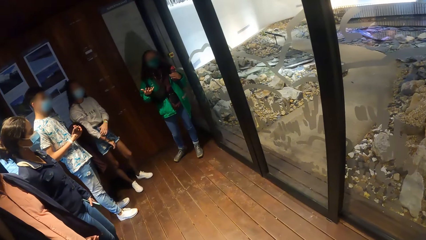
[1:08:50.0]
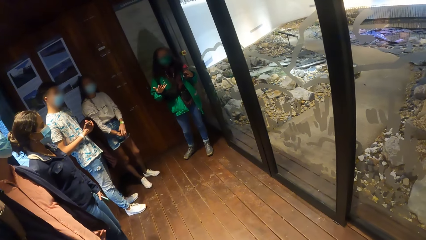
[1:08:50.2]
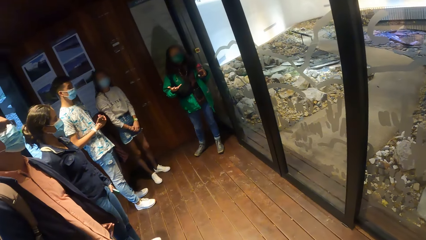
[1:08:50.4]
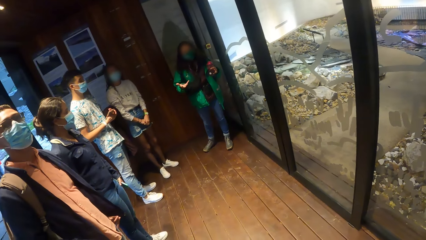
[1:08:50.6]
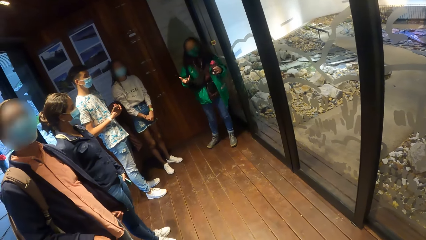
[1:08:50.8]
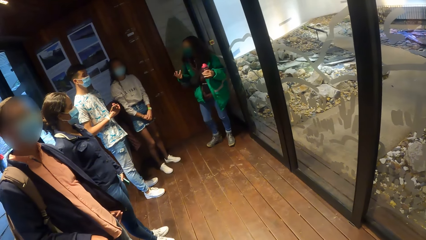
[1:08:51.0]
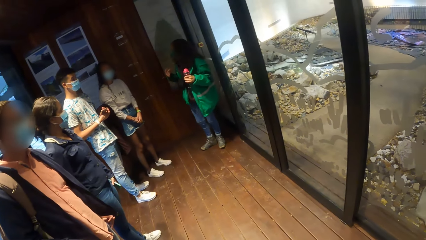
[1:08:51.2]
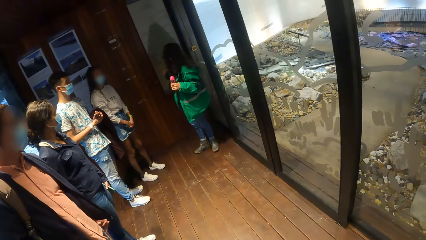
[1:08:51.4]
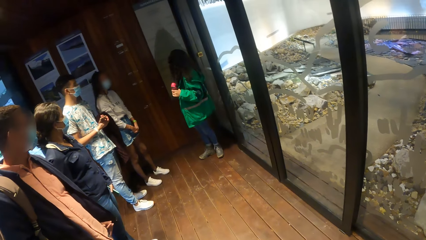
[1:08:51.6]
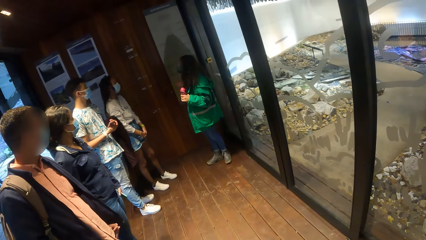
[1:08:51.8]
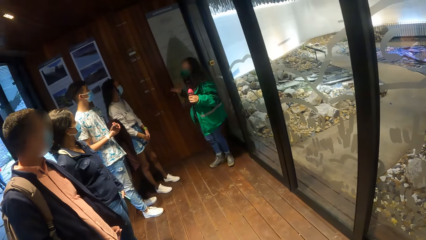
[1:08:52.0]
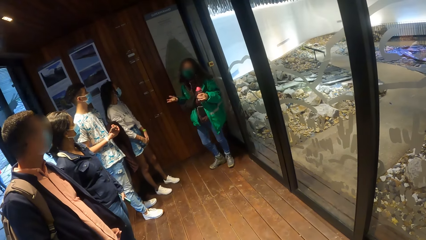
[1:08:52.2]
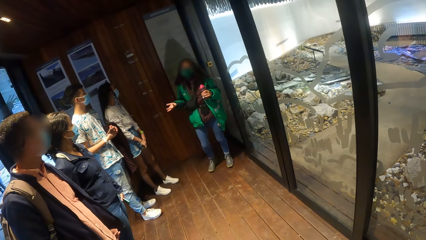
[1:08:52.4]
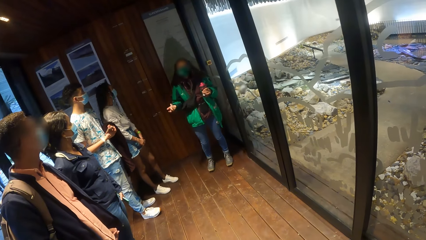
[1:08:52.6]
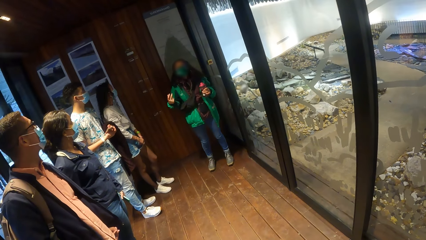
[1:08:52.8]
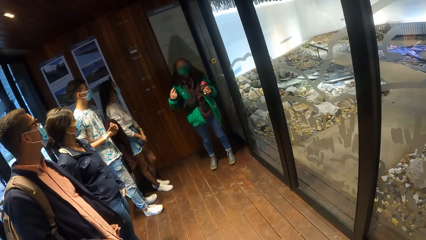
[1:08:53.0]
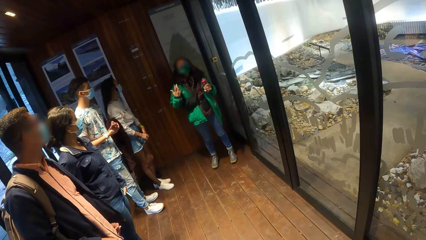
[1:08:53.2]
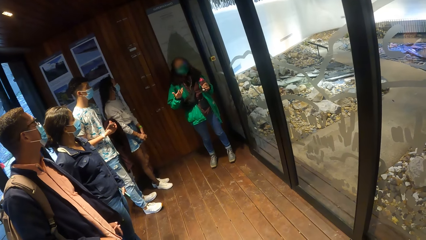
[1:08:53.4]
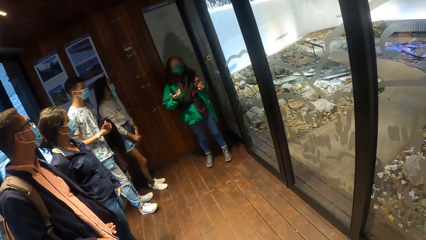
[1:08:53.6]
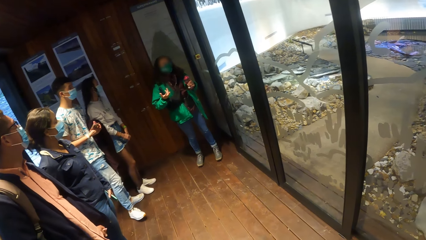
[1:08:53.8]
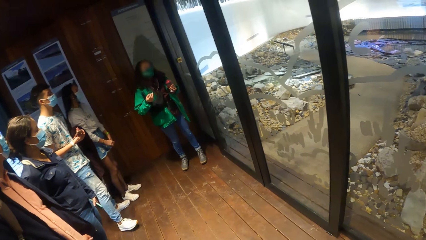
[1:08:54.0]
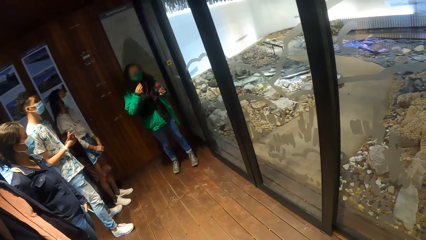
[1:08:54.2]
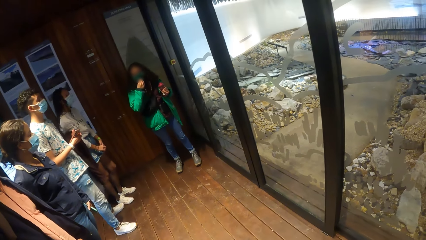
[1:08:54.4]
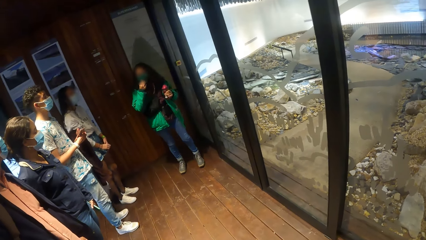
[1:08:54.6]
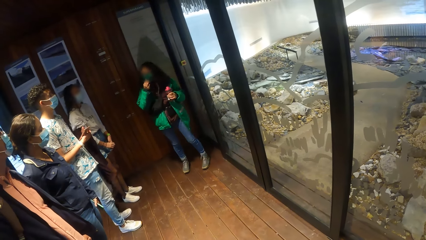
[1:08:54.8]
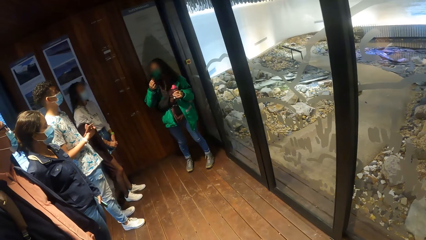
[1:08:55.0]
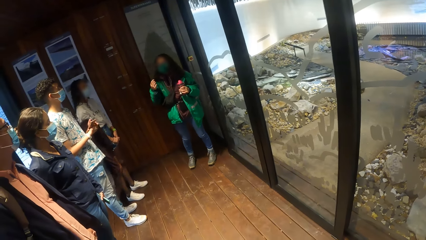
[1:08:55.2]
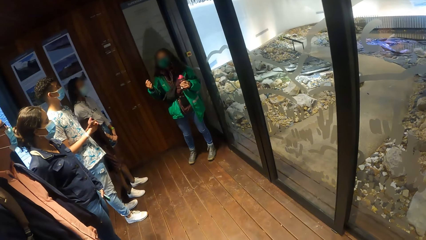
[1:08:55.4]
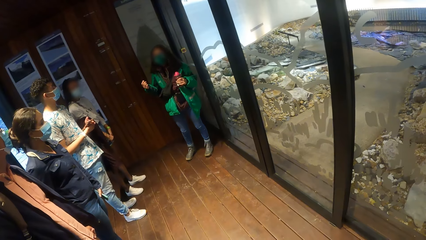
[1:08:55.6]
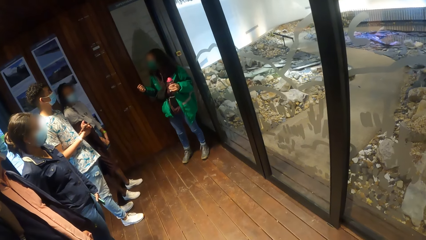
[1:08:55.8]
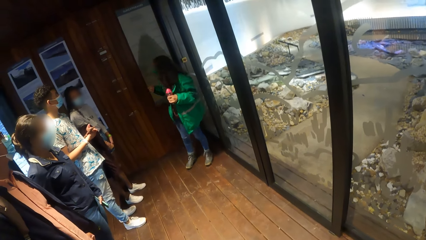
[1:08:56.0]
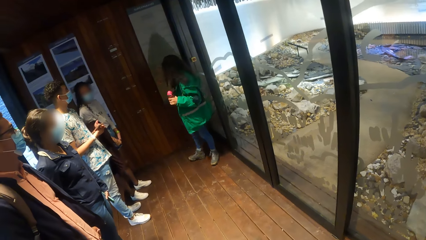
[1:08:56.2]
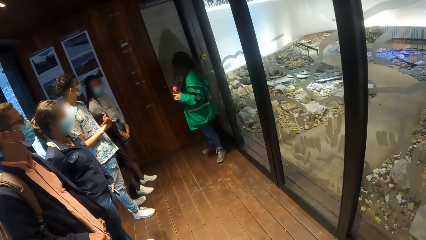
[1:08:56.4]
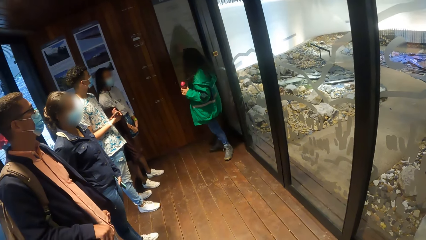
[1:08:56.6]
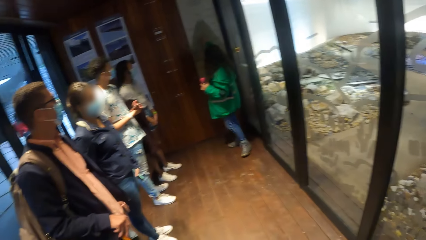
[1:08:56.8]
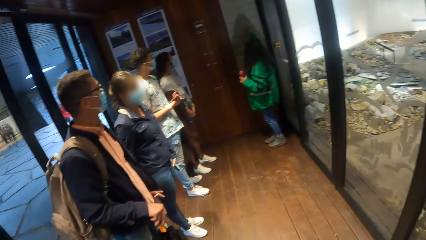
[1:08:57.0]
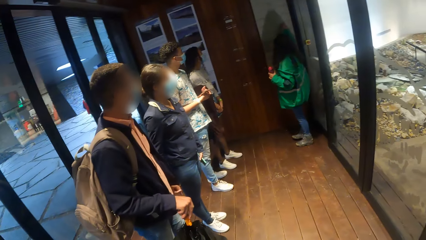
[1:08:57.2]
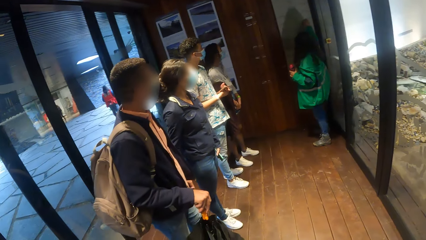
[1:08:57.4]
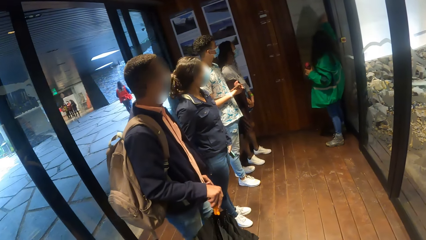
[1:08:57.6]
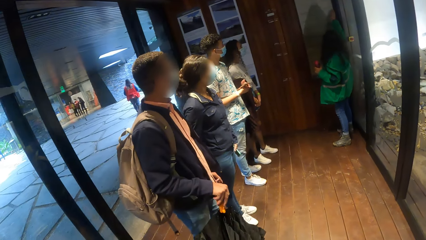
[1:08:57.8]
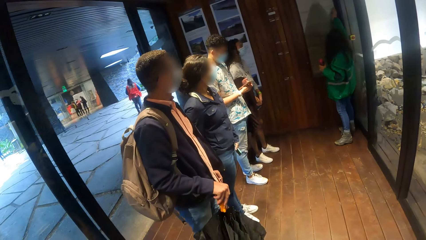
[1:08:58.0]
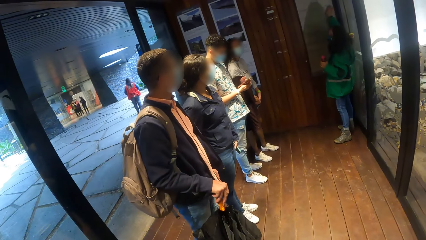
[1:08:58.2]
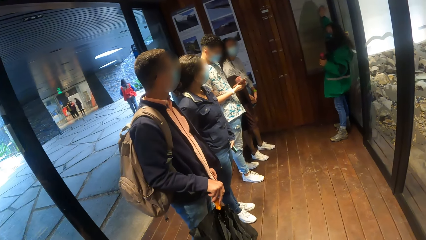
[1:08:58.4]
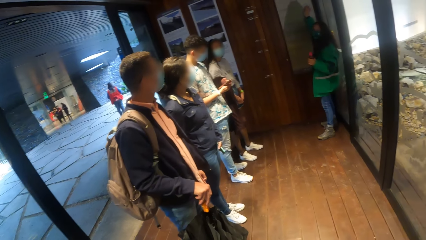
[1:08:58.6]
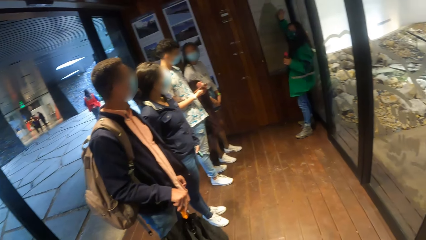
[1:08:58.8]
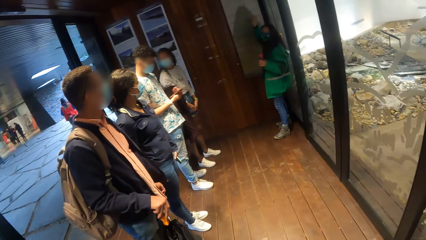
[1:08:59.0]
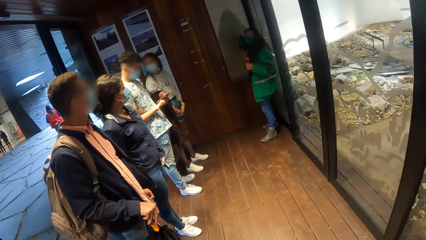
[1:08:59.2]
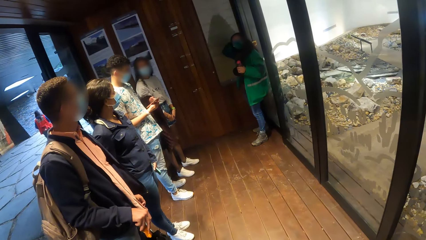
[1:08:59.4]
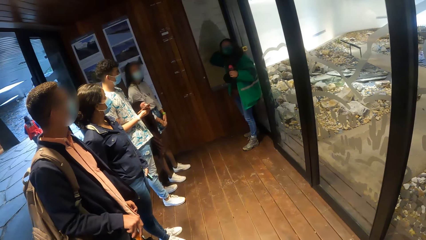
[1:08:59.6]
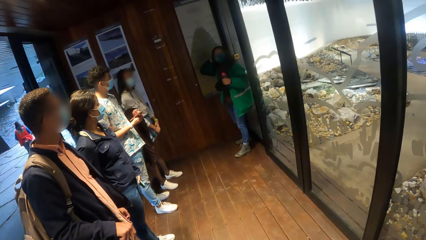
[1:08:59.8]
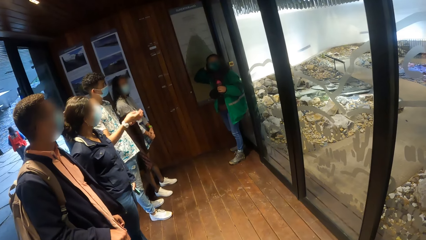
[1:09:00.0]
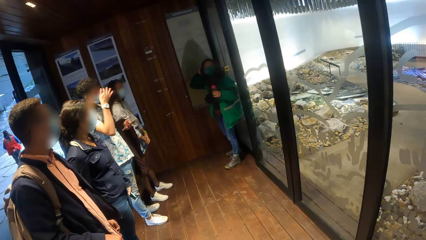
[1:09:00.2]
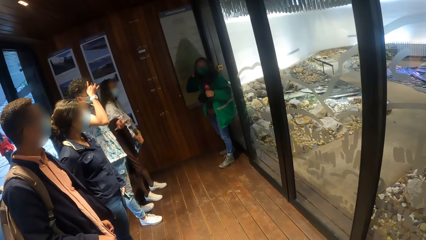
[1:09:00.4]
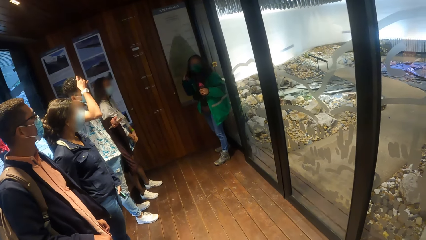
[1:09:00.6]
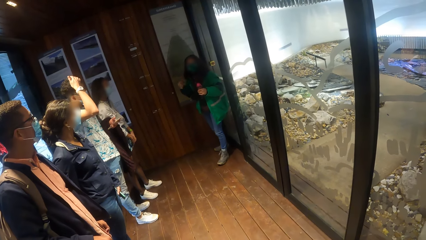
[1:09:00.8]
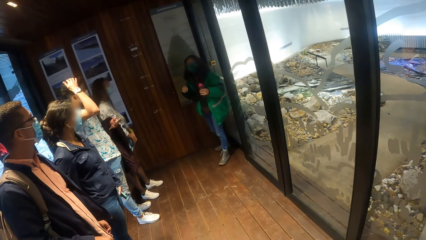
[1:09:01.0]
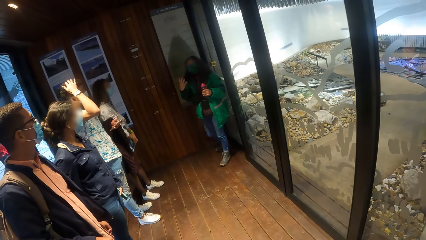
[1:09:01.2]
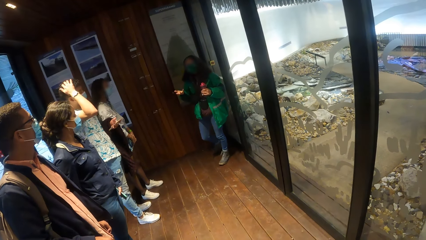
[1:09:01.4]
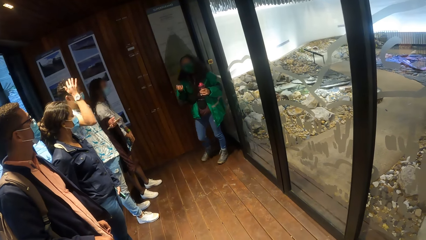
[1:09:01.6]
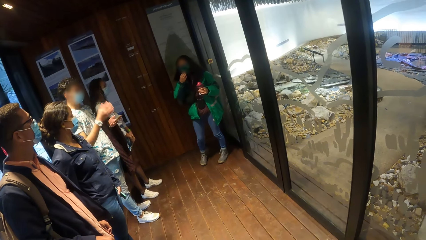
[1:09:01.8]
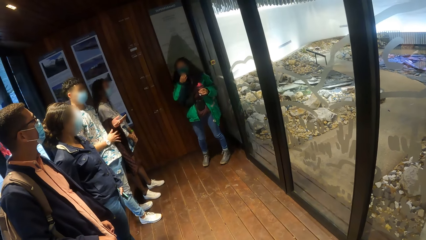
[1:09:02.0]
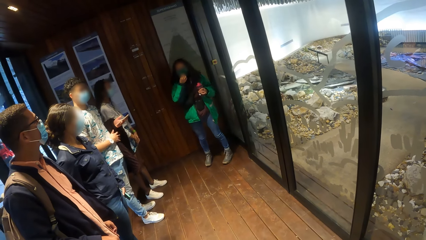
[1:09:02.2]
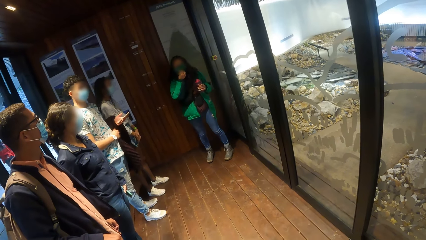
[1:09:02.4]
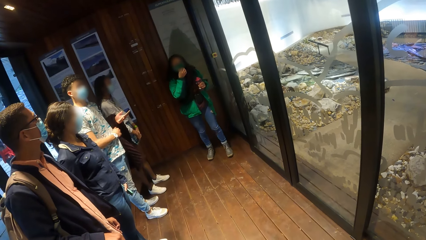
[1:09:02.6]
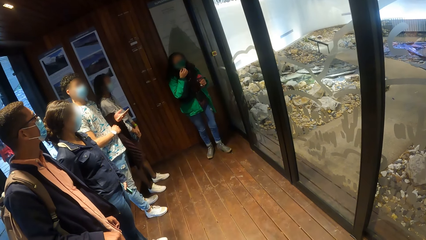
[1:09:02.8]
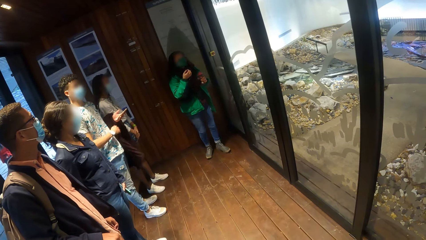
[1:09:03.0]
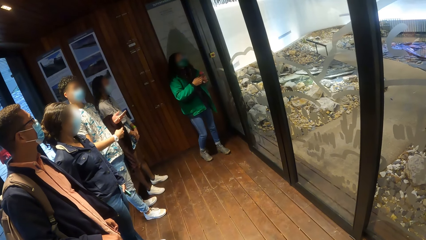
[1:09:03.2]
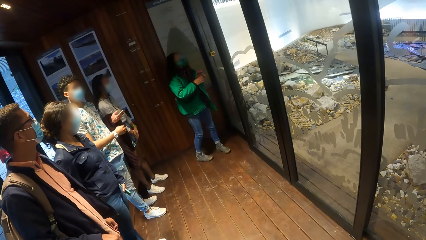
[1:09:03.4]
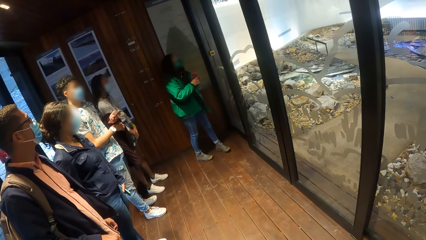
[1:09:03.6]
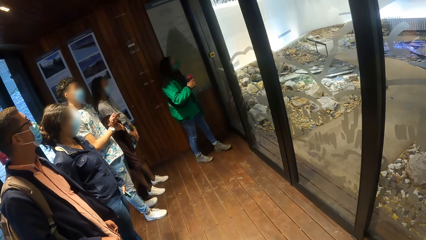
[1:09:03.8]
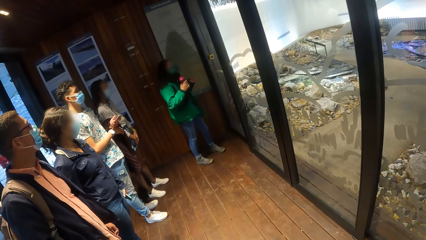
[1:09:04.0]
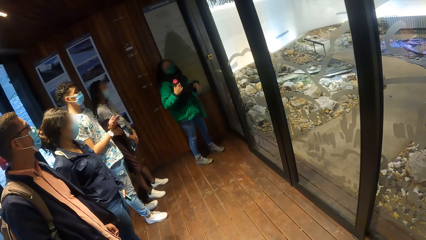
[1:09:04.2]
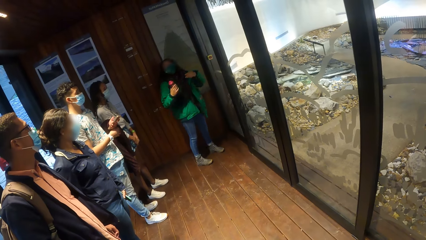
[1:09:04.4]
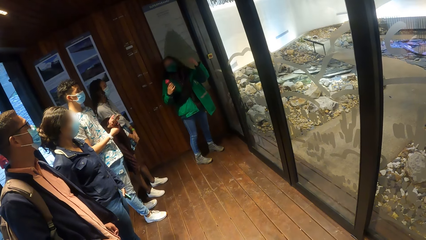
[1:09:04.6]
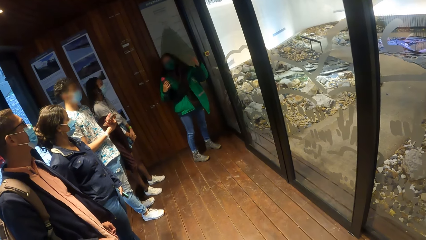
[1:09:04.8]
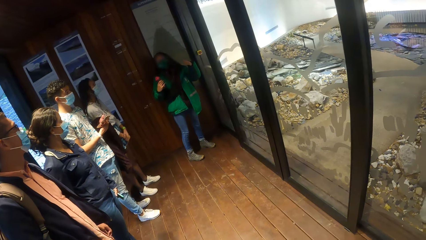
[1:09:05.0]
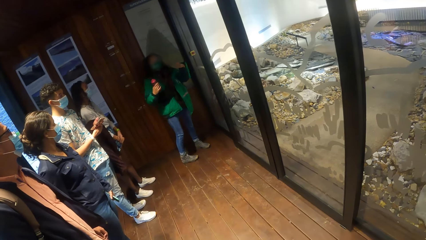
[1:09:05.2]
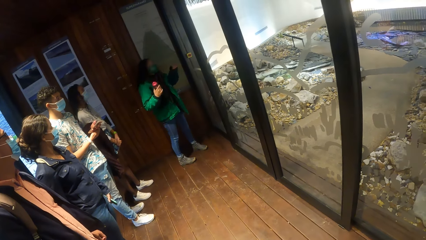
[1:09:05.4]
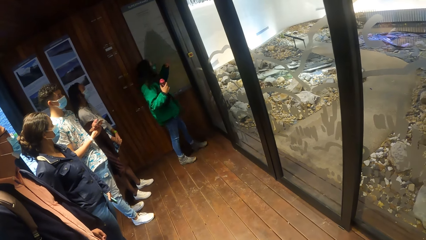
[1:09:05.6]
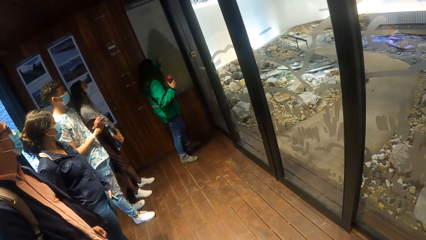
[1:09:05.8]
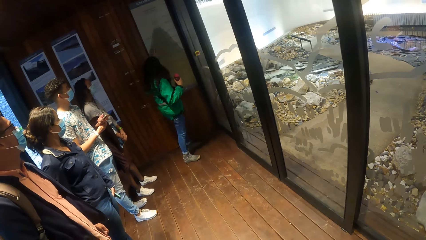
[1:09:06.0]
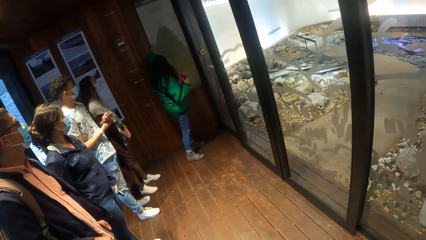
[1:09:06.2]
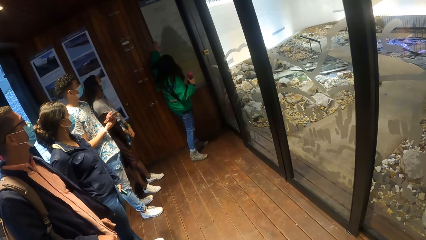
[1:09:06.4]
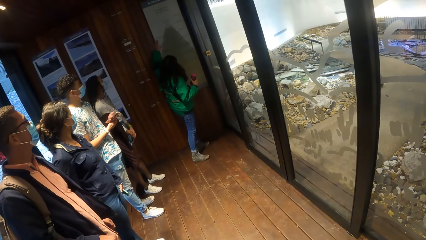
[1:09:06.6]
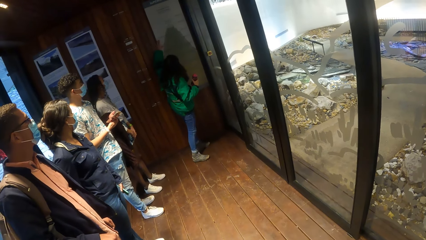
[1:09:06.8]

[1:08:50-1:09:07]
The camera wearer looks around. The woman touches a chart on the wall with her right hand.
